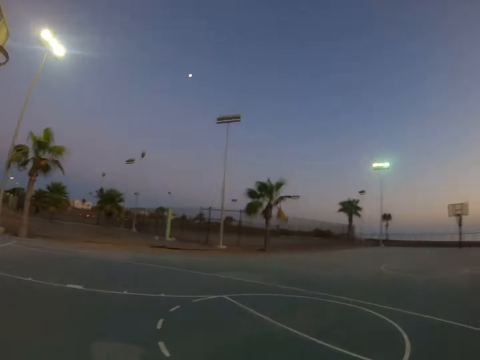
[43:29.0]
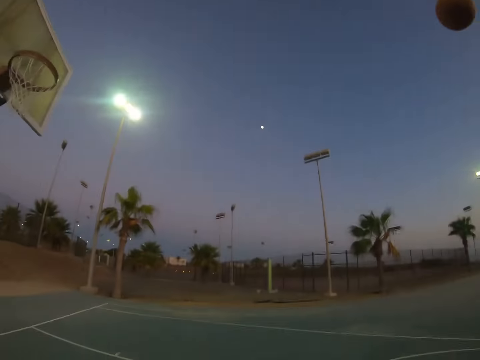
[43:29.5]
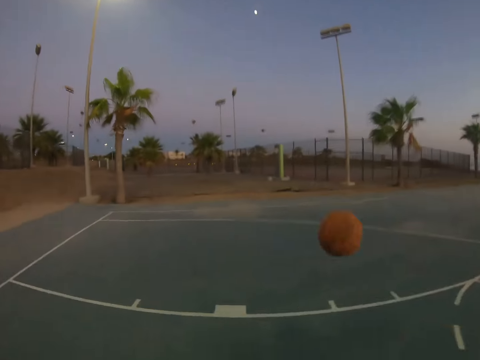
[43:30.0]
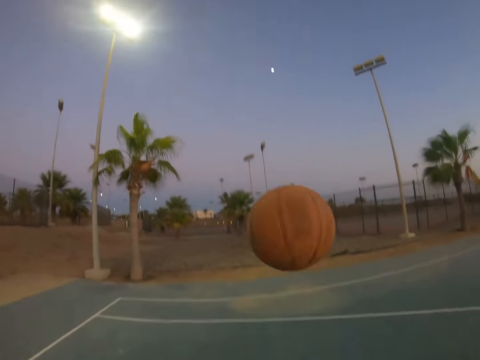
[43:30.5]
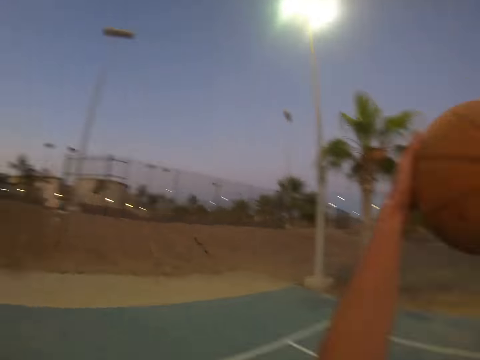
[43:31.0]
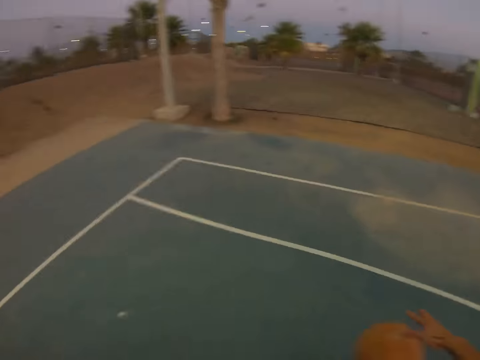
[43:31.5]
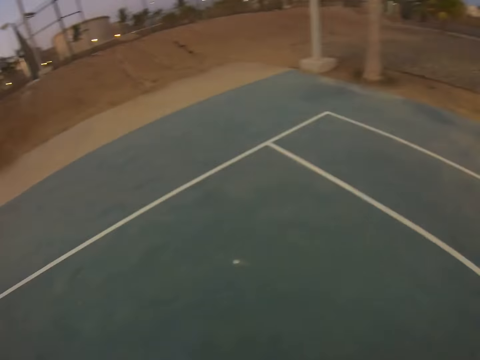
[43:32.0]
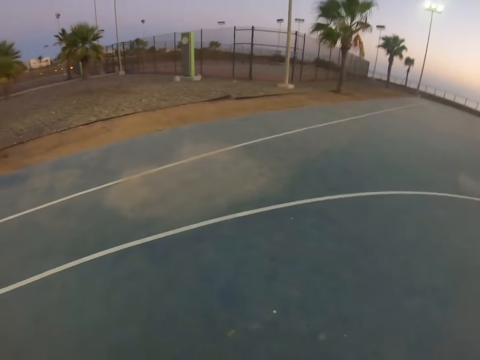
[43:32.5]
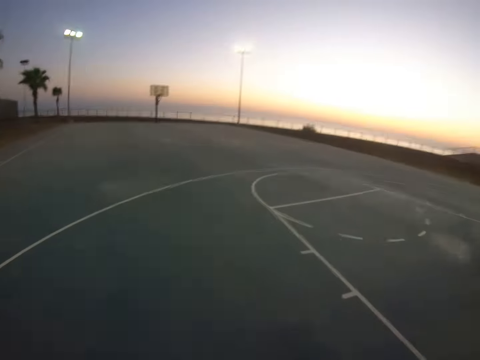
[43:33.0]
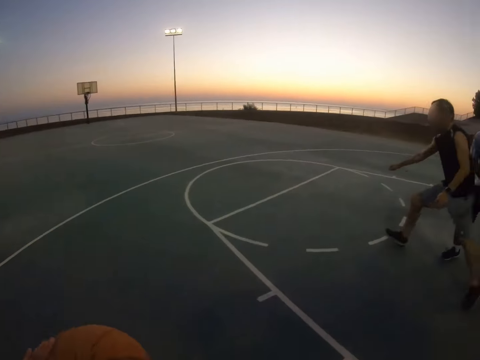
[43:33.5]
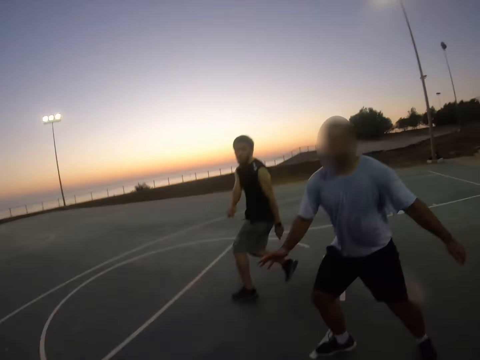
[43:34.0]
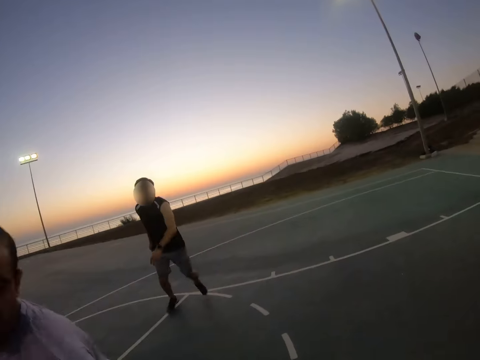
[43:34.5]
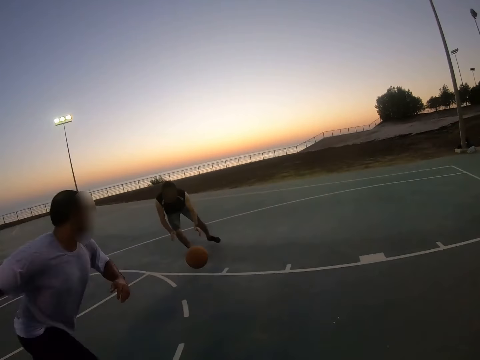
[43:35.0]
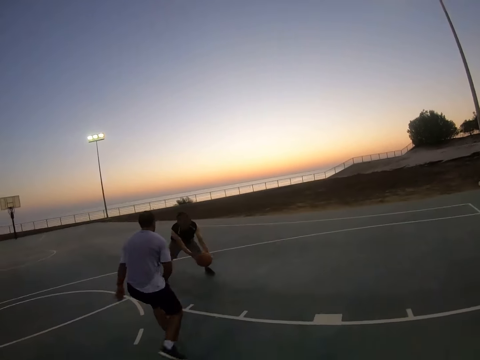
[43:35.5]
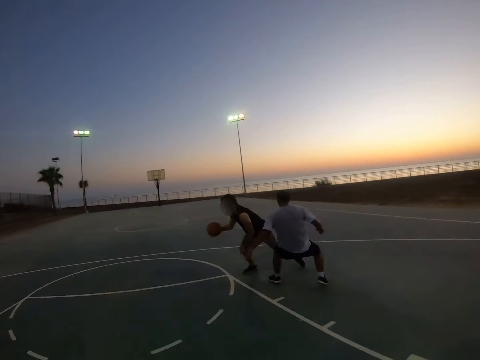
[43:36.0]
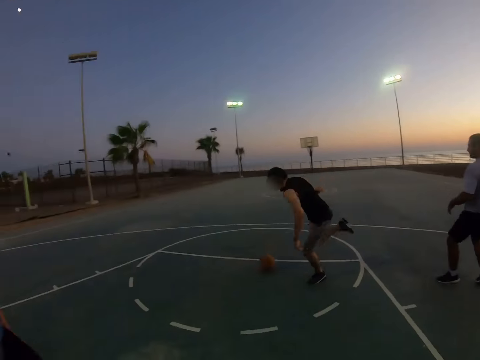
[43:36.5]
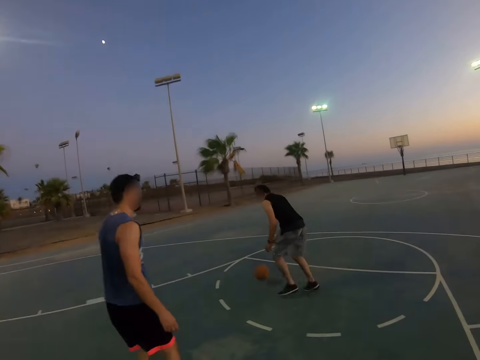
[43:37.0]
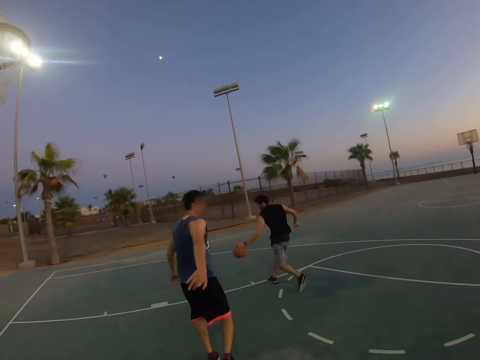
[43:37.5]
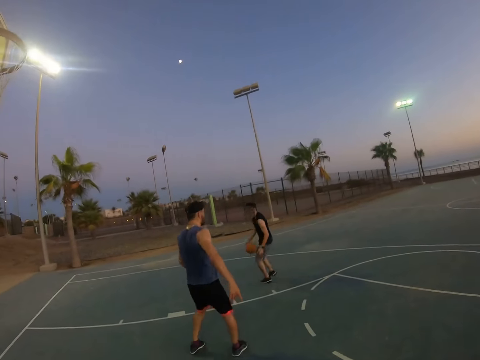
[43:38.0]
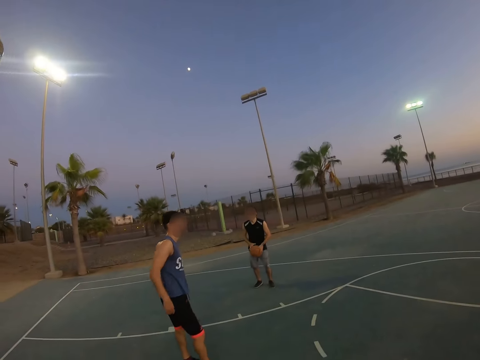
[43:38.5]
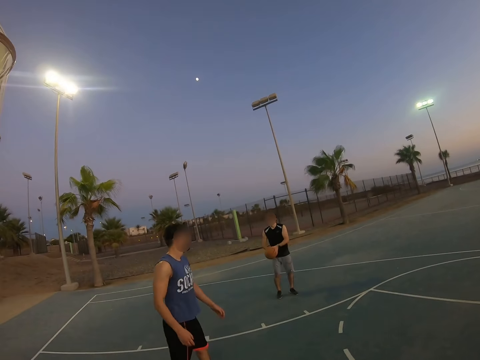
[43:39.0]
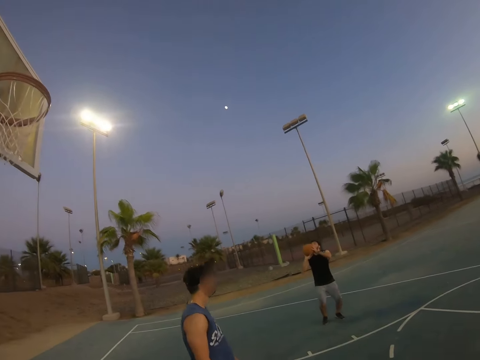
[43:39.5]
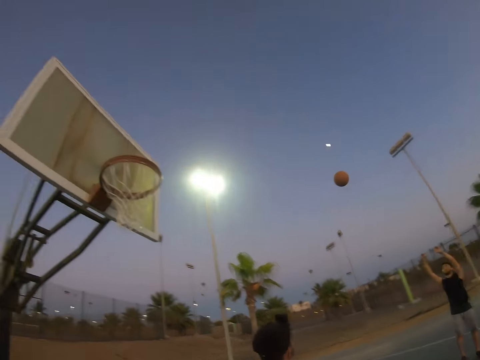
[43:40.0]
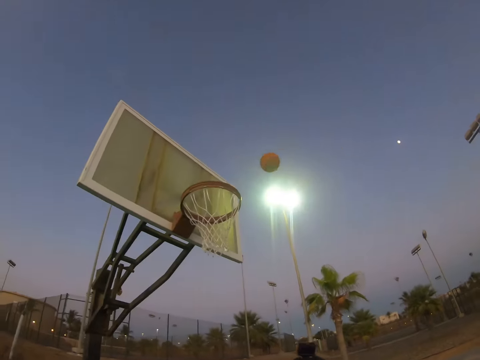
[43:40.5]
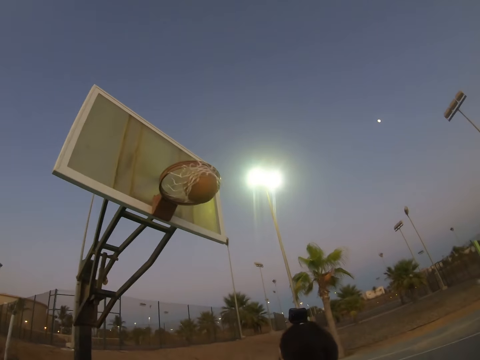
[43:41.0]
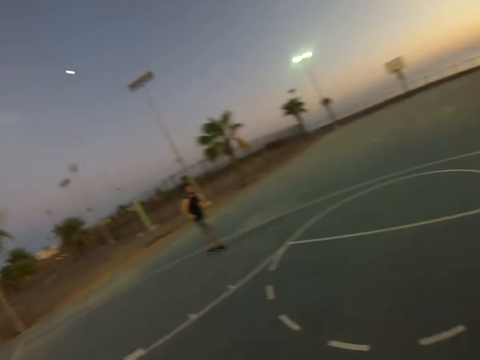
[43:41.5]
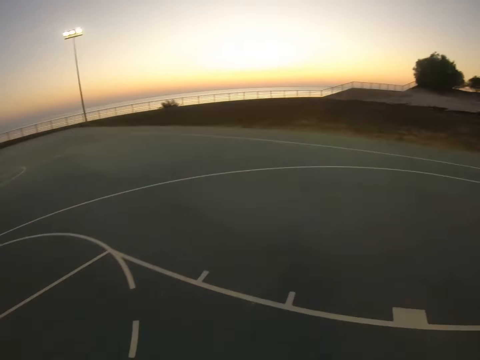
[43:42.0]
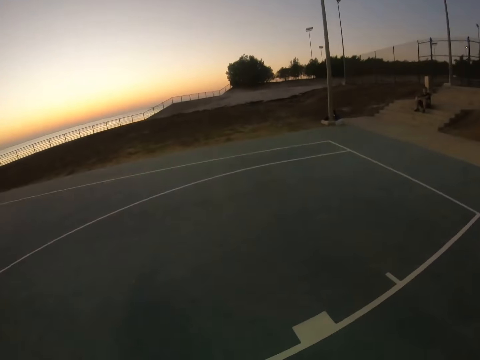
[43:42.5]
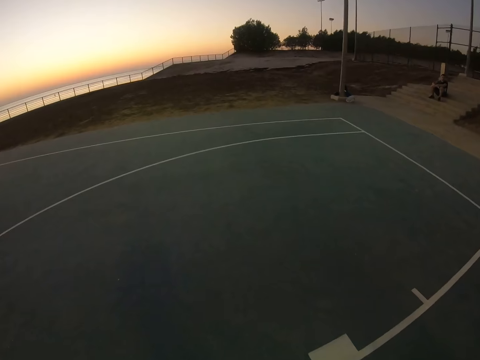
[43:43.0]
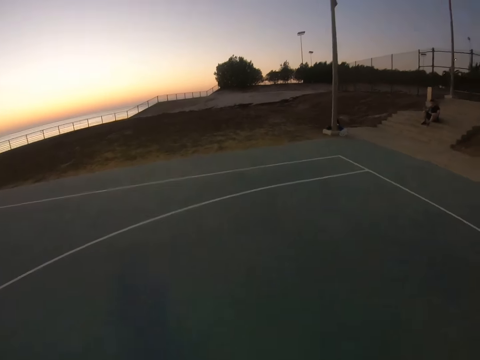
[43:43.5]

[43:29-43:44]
A man throws the ball to the field goal. The camera wearer catches the ball. They move around. The man catches the ball, bounces the ball, throws the ball to the field goal, and scores. The camera wearer looks around.

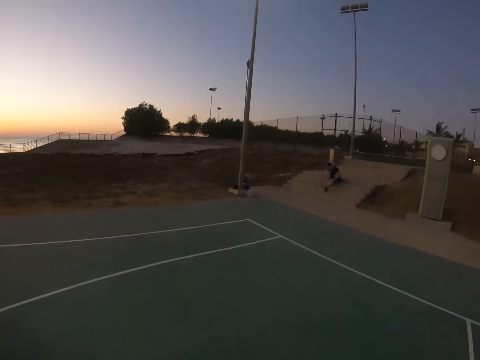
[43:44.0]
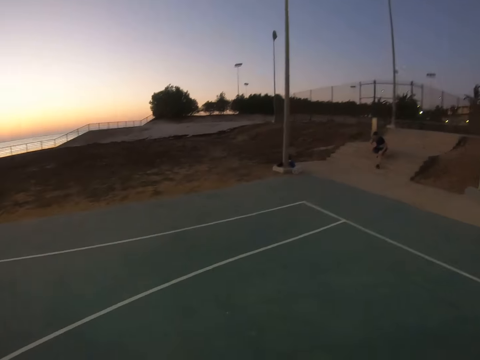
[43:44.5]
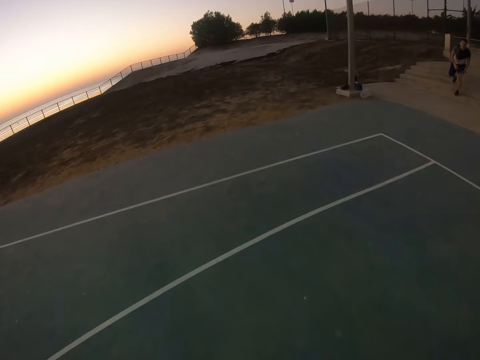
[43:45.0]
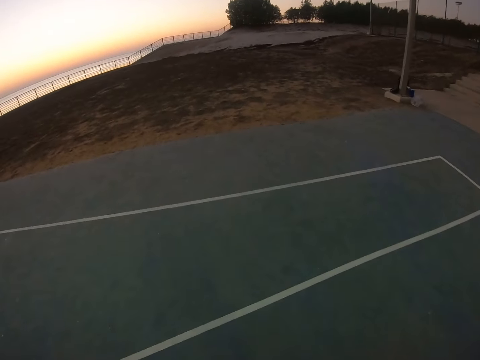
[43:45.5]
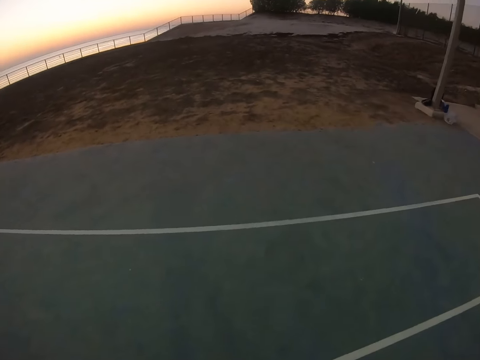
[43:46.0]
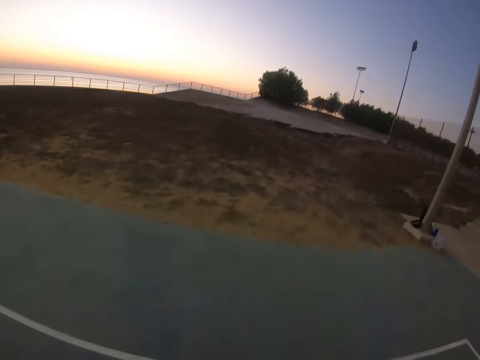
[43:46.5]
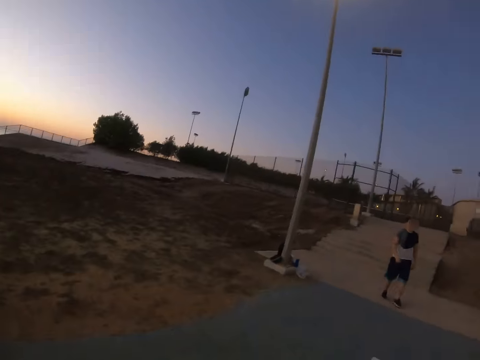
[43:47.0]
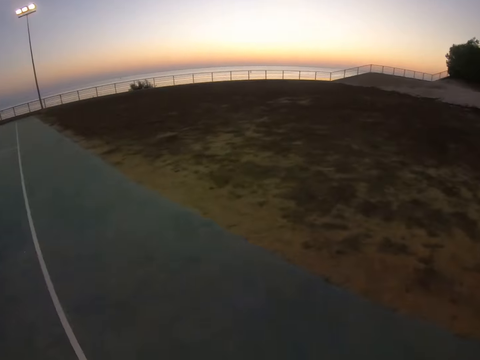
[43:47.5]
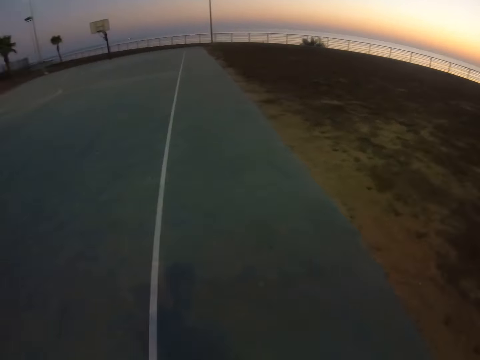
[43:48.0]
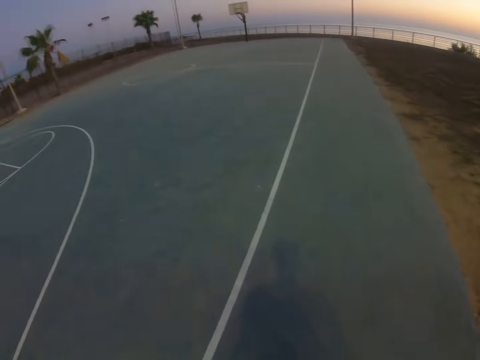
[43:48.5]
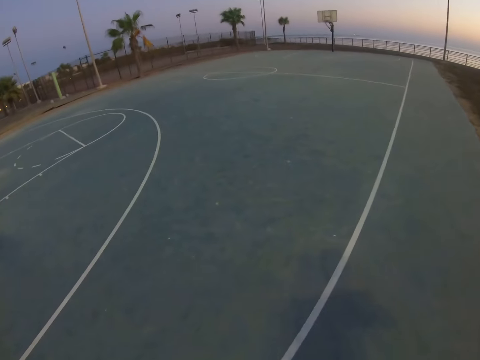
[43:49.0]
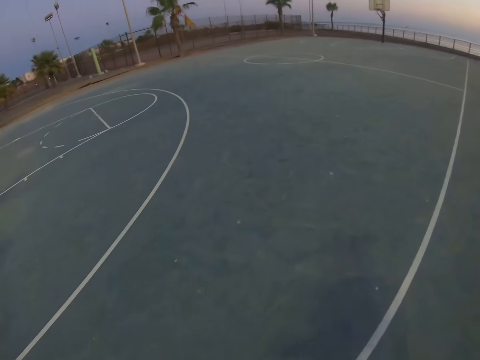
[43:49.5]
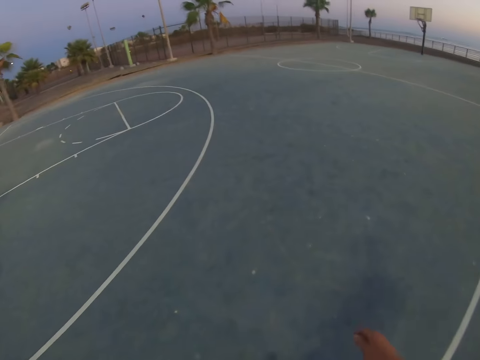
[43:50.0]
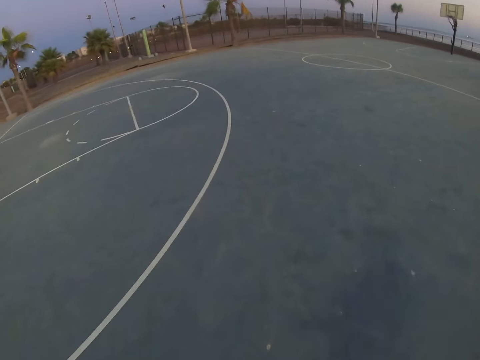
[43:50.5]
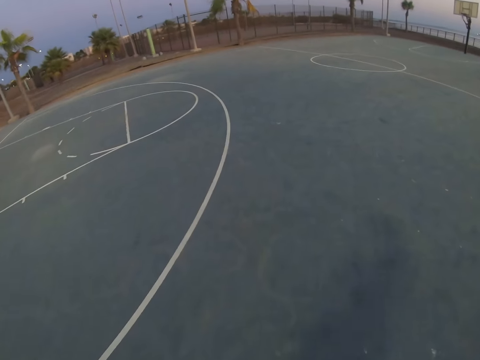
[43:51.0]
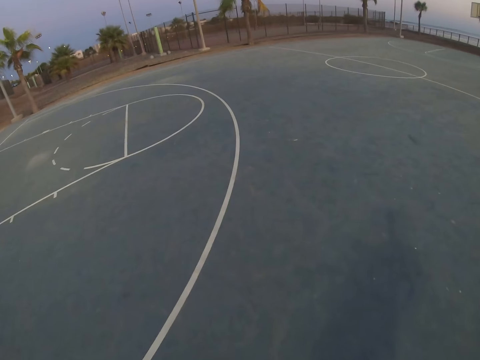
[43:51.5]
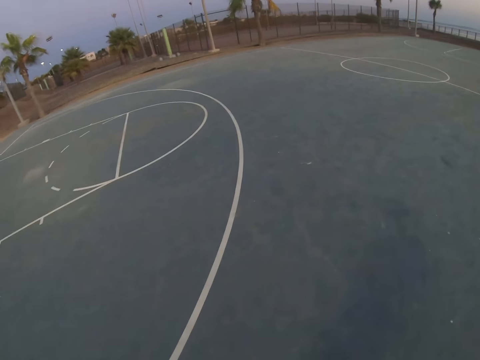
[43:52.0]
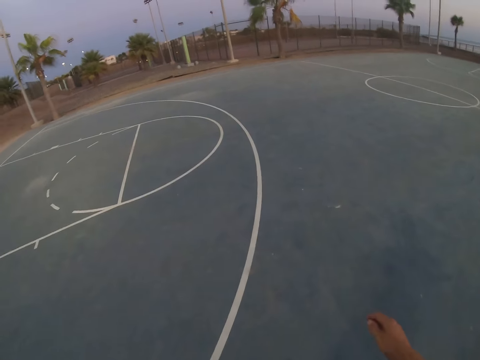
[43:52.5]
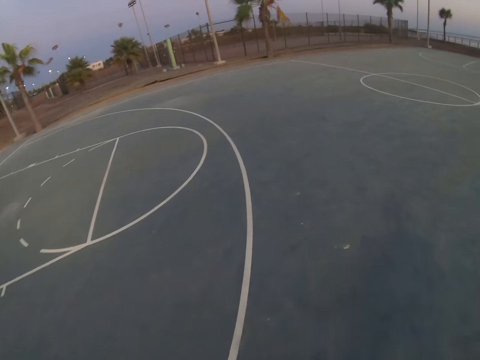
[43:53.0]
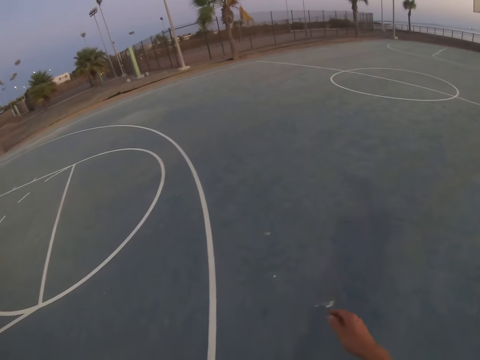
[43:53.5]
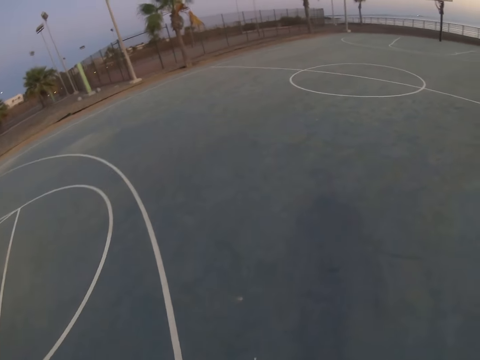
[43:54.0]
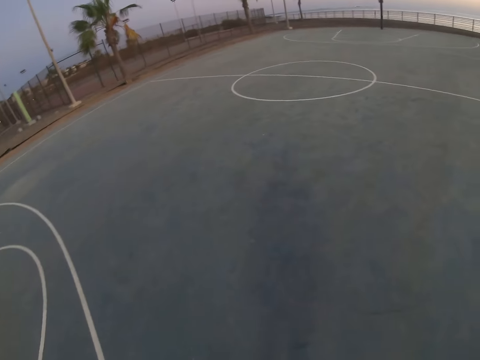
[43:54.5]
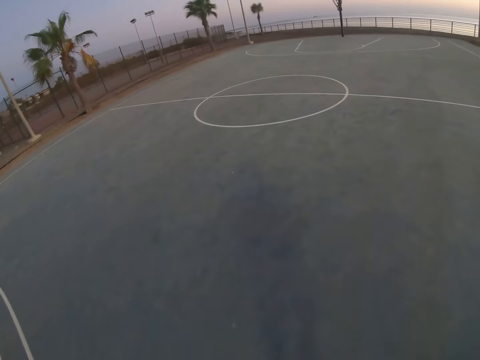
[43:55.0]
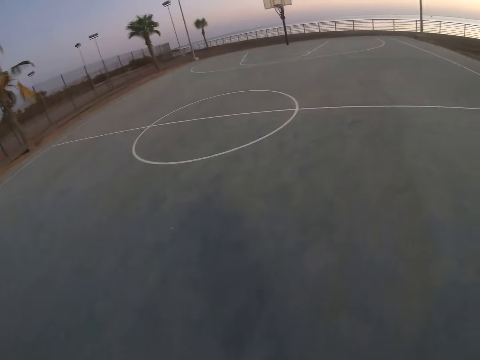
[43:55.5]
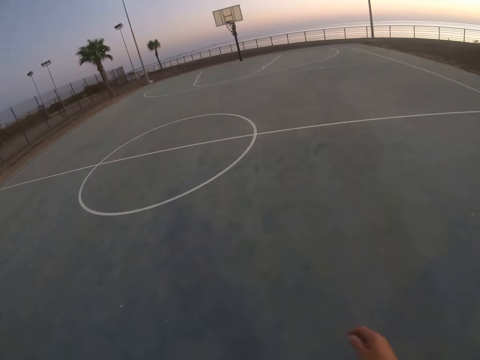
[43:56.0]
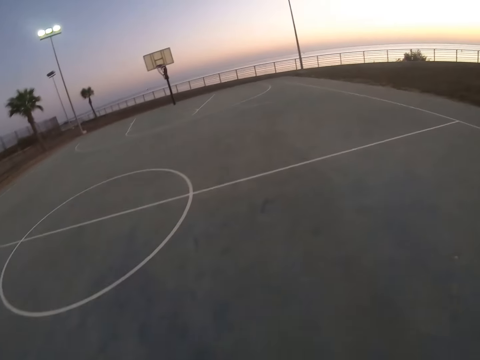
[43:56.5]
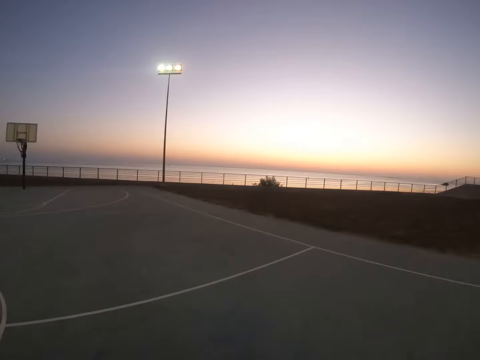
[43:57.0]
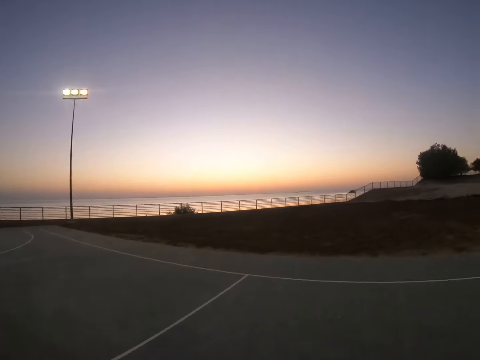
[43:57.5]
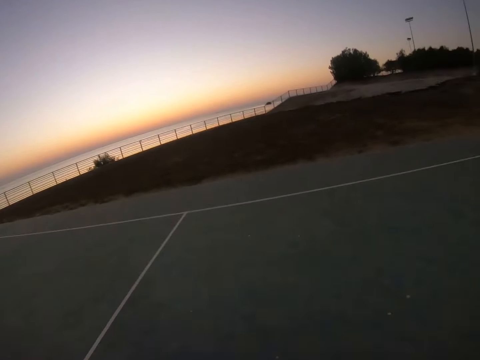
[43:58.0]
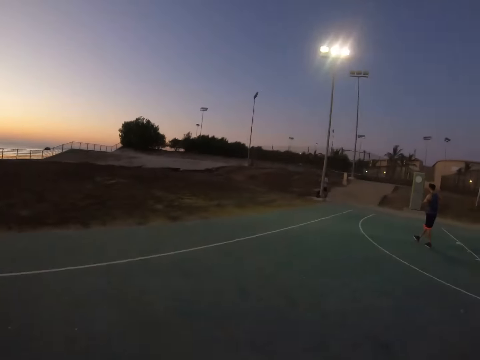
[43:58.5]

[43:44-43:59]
The camera wearer moves around. They raise the hand. They walk around.
